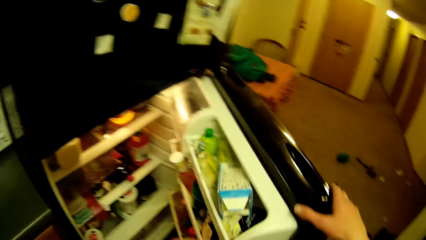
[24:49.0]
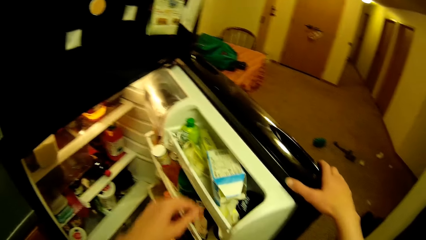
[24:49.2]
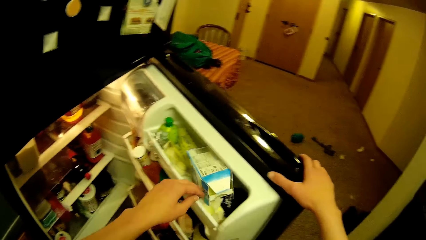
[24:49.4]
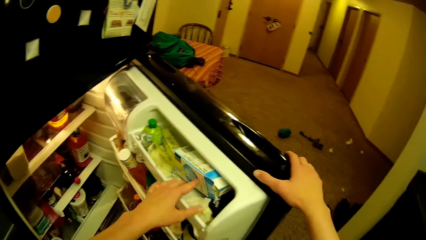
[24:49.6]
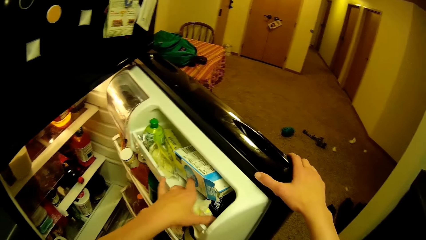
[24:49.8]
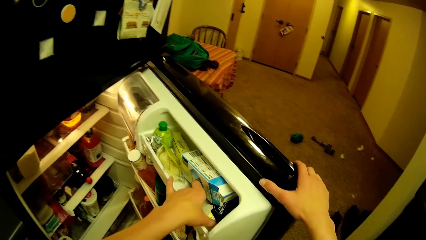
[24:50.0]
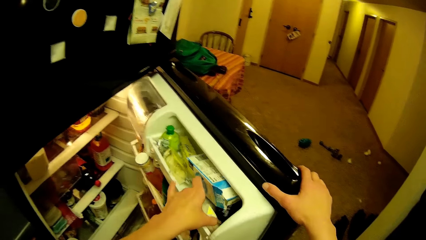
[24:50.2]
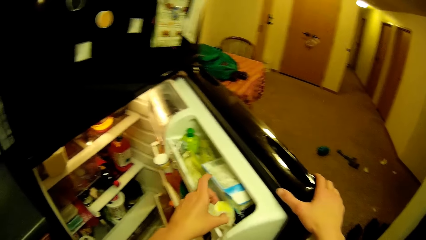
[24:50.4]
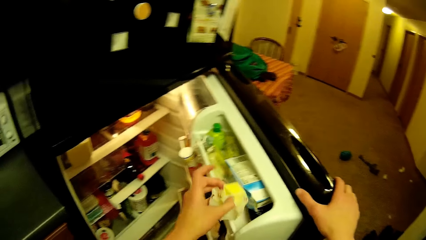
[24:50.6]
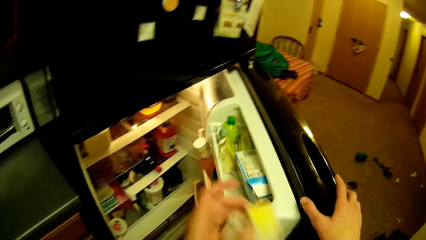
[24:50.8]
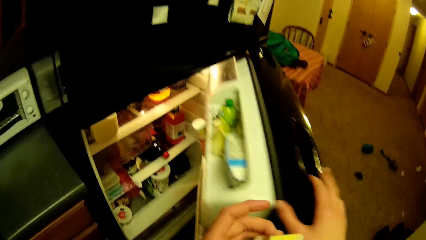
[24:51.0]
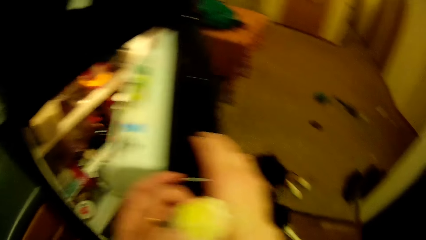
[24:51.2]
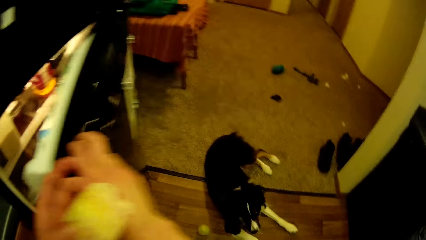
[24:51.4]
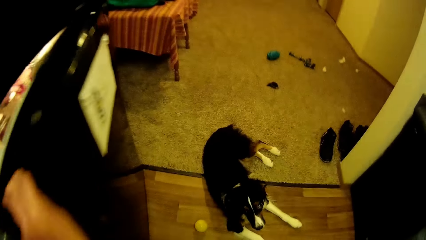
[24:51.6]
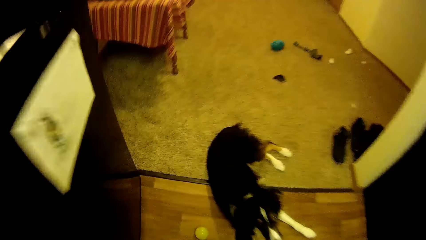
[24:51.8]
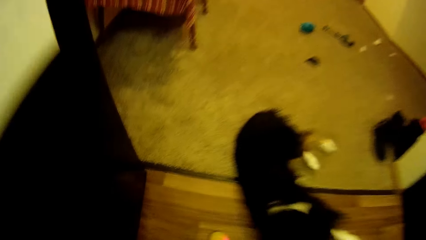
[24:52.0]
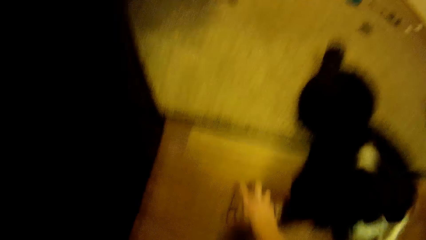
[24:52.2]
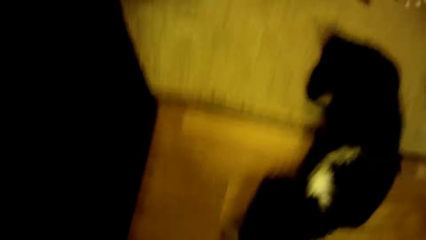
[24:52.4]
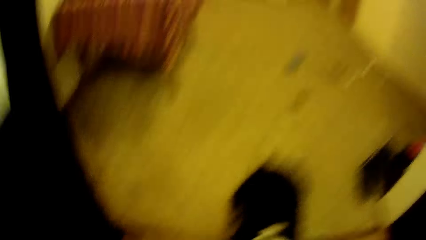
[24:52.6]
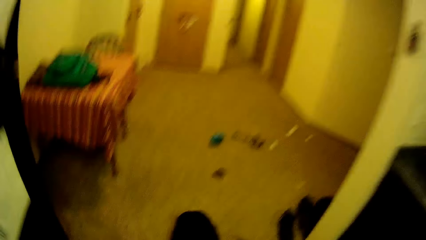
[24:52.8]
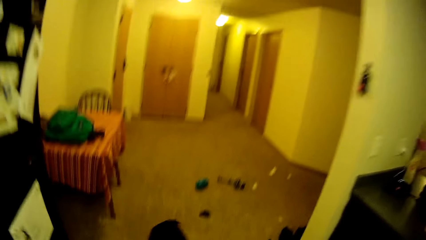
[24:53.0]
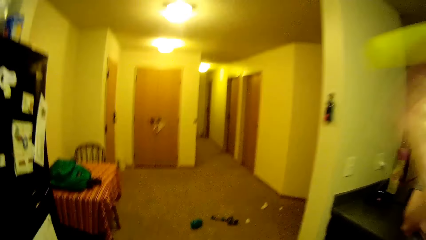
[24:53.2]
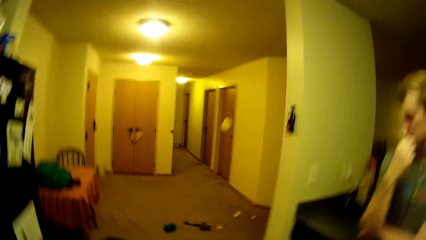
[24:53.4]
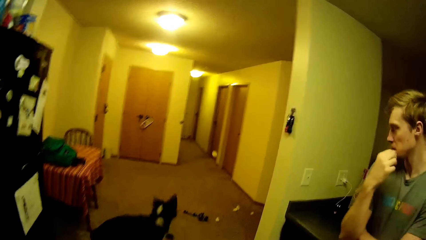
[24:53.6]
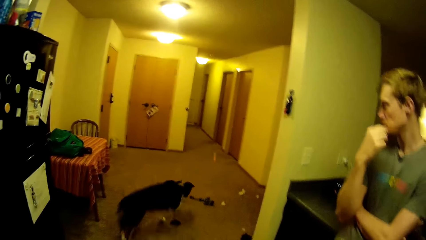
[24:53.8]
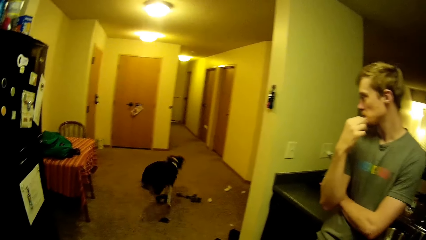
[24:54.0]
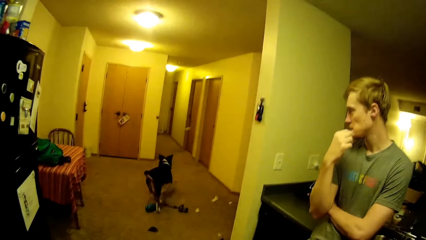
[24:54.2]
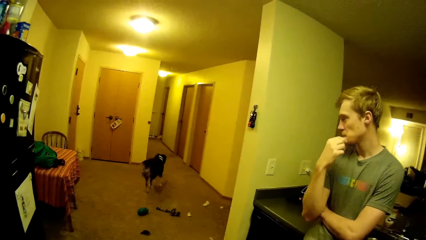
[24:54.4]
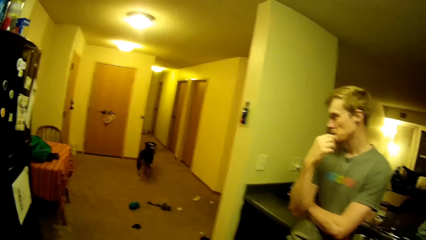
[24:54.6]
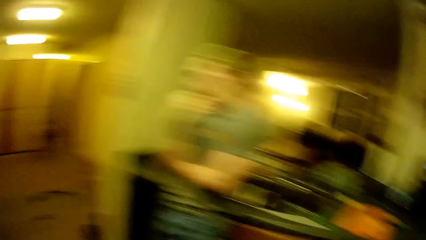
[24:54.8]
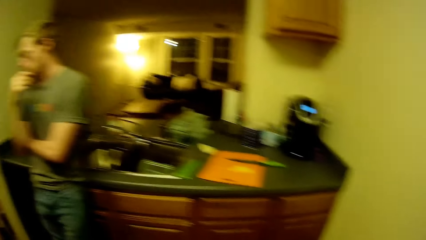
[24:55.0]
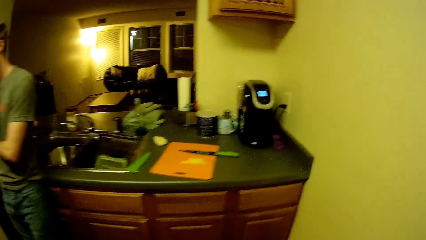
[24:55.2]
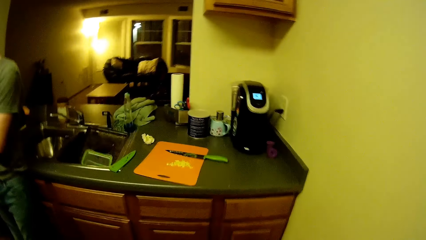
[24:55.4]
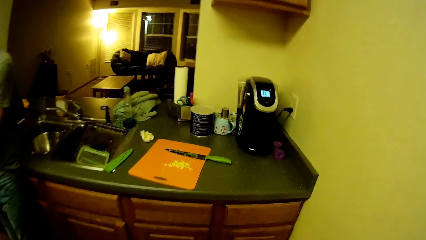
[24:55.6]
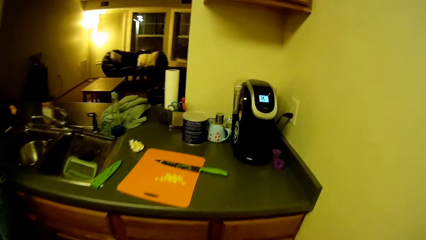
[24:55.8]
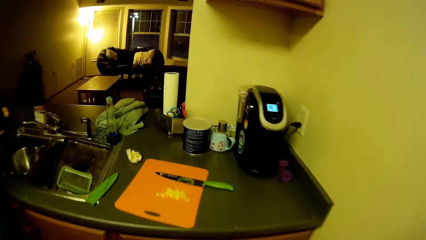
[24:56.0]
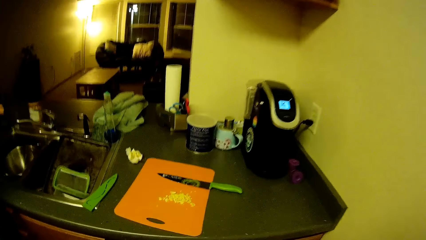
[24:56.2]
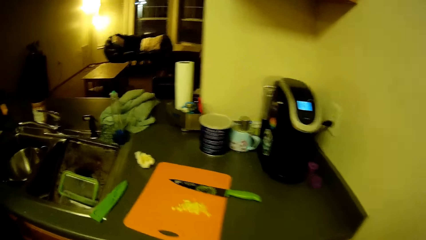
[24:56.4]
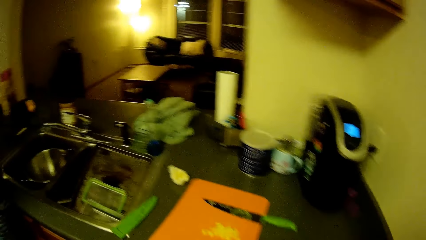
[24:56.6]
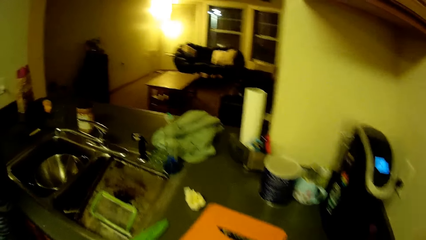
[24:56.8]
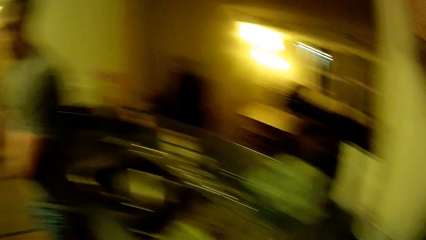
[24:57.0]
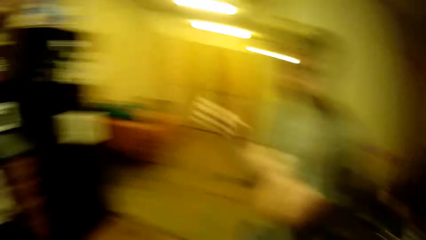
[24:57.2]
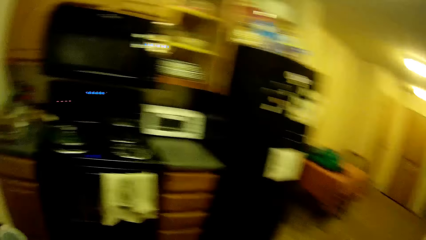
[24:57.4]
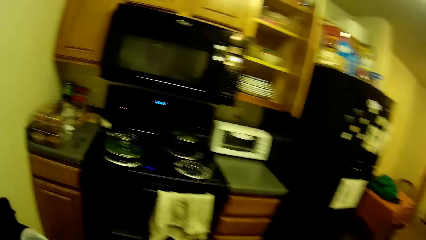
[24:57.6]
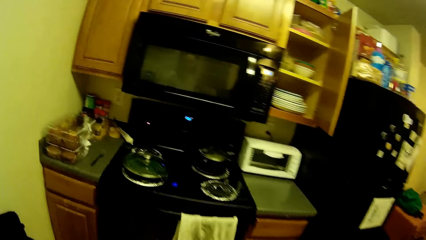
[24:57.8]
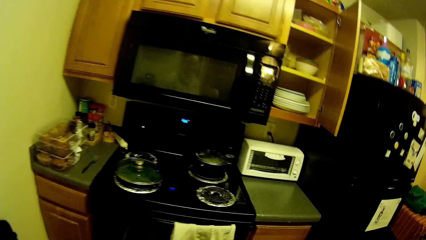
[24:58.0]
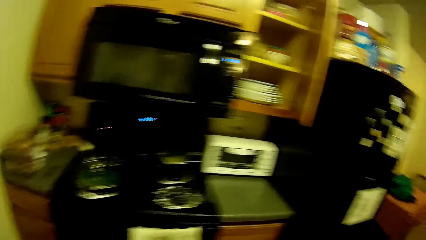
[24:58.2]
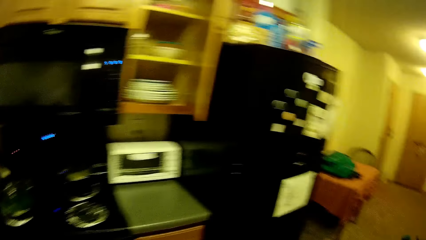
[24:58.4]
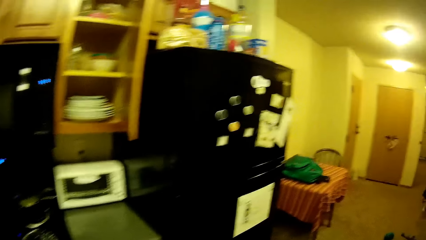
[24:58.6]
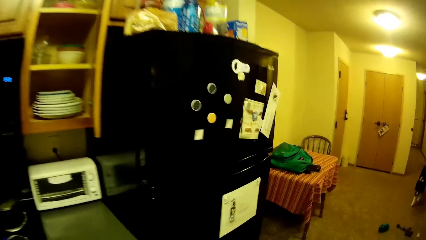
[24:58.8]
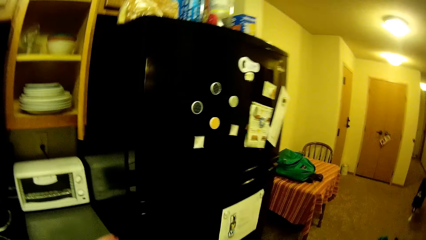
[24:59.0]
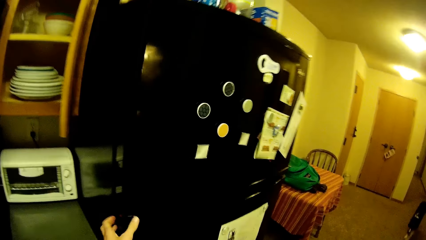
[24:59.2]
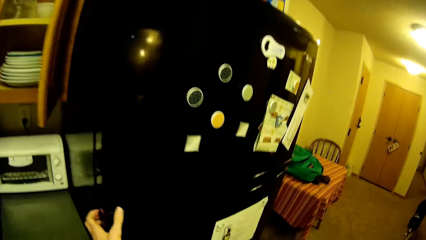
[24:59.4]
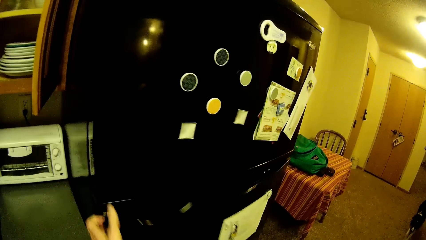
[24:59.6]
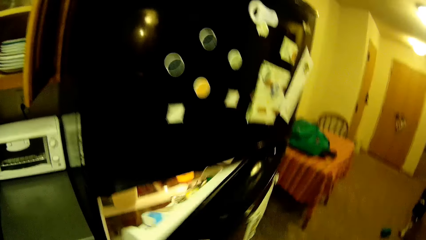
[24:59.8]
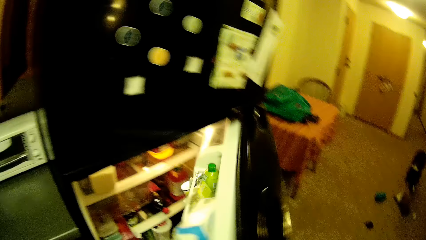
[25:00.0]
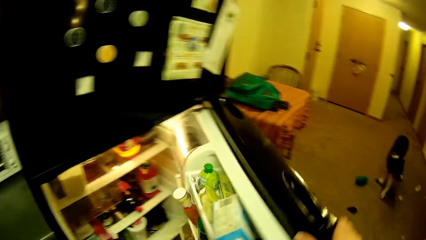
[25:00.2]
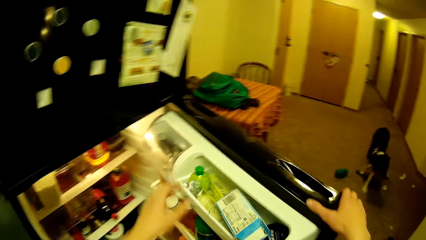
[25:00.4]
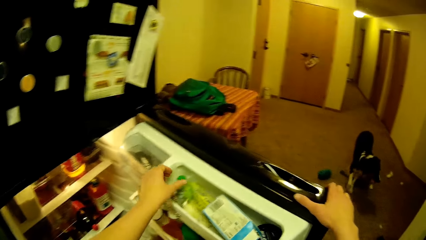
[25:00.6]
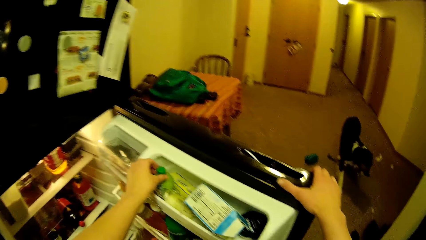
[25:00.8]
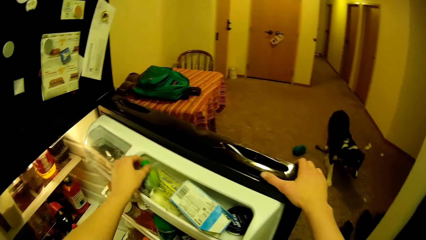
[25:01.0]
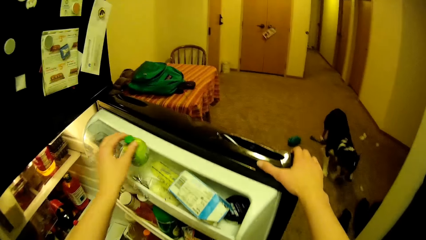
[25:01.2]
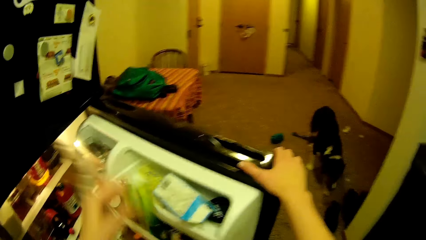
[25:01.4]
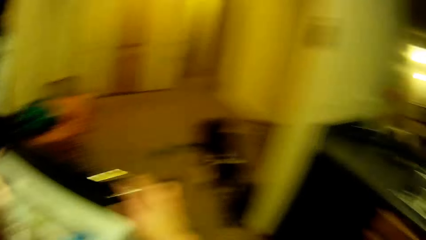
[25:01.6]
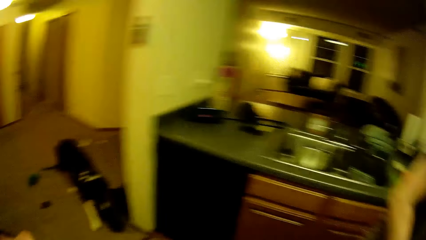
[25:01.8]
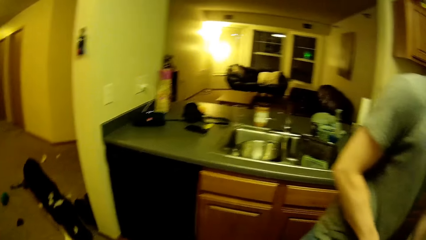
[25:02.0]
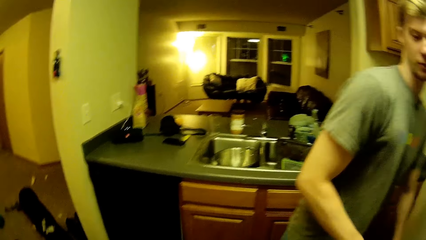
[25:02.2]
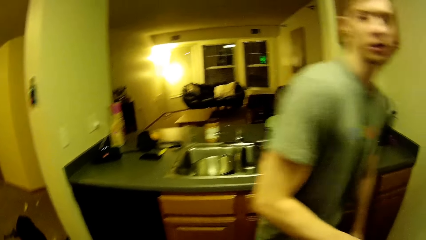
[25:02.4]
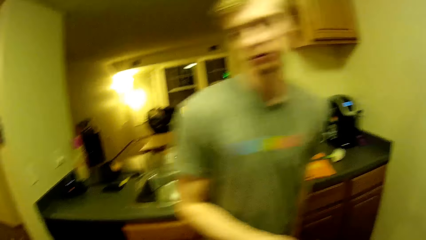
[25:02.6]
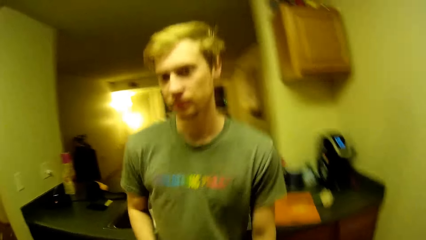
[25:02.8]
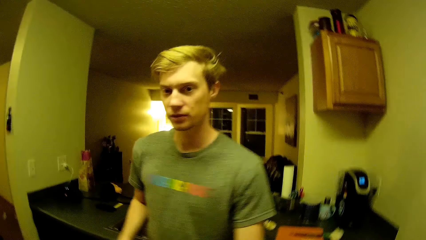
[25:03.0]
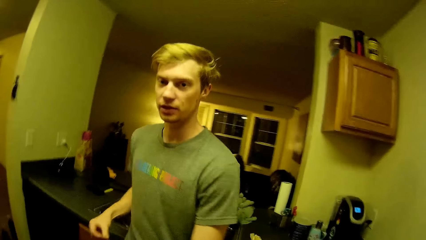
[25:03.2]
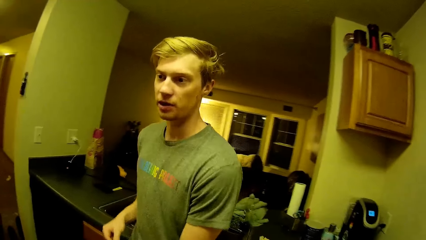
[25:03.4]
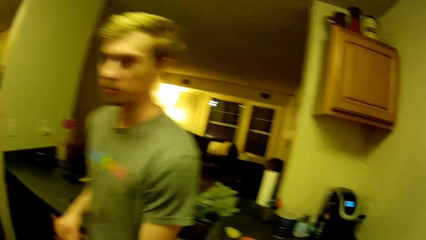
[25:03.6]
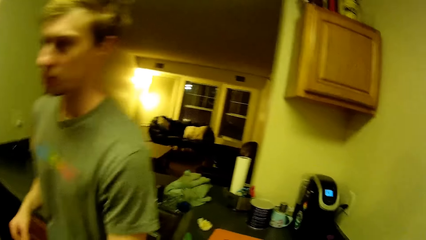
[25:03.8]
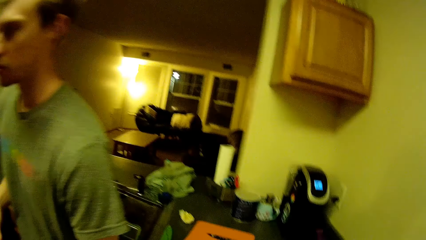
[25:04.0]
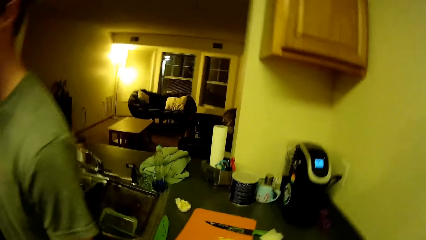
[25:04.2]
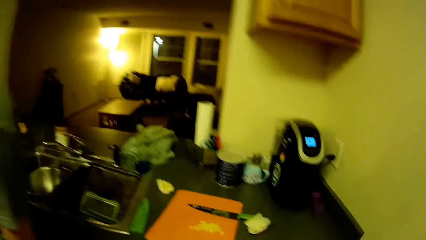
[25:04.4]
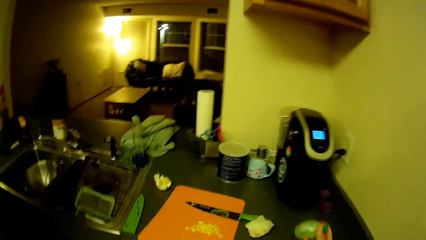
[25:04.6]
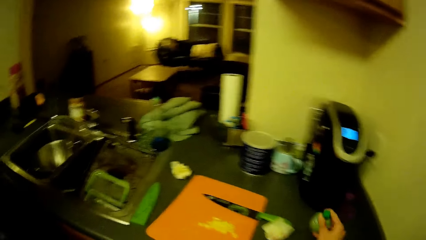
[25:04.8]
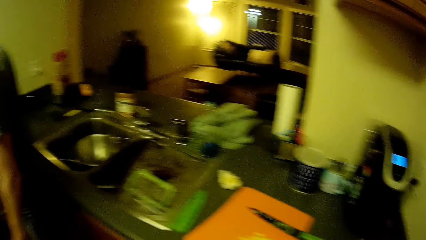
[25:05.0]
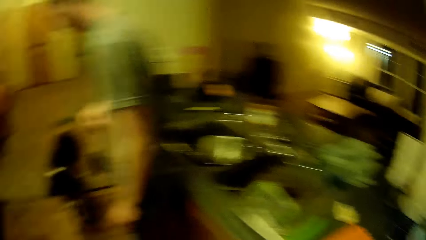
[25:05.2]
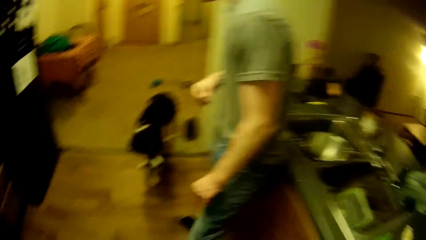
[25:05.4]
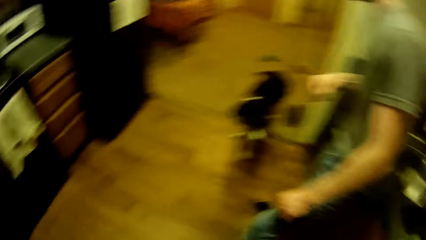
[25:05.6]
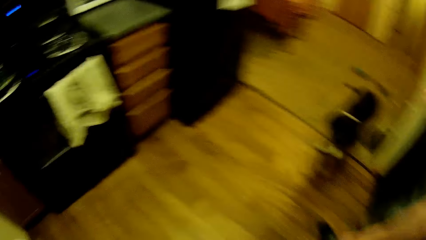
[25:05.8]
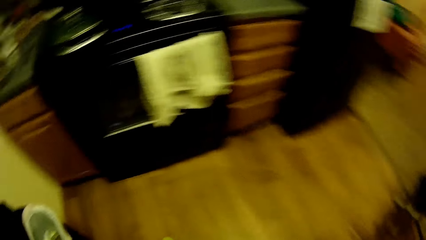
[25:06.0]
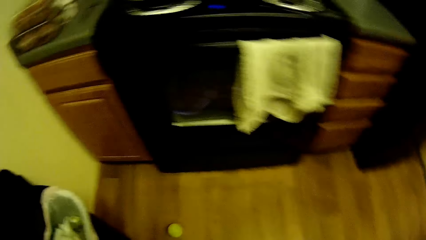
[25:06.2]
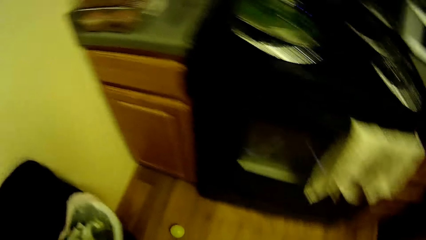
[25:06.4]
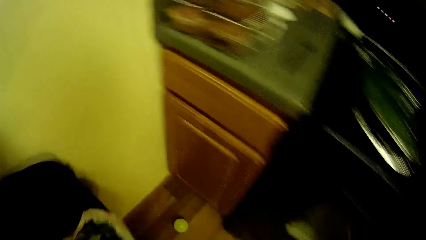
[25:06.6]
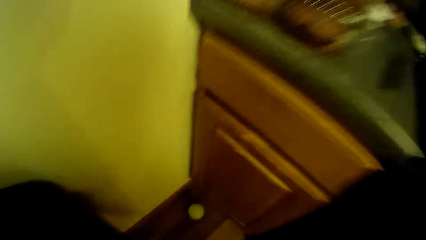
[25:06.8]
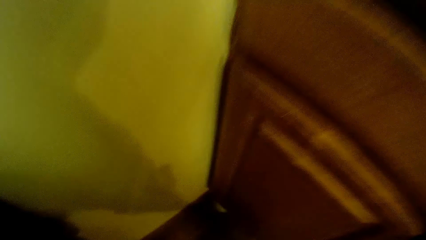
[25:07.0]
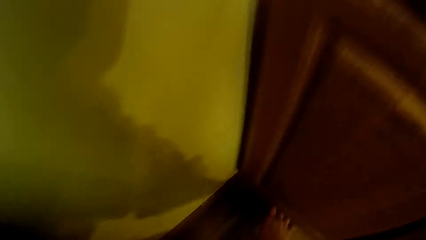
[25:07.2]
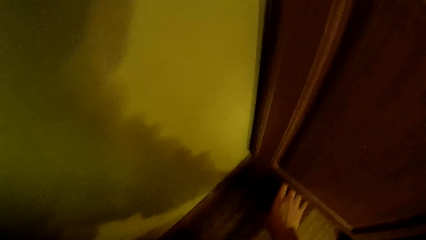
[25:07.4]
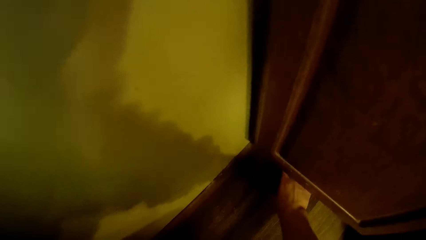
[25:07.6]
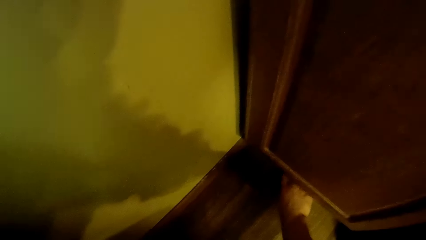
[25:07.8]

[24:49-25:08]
The camera wearer moves a pack in the fridge with her left hand. She takes out a cheese from the fridge with her left hand. She closes the fridge with her right hand. She picks up a tennis ball from the floor with her right hand. She feeds something to the dogs. She throws the tennis ball. The dog runs after the tennis ball. The camera wearer walks around. She opens the fridge with her left hand. She takes a bottle of oil from the fridge with her left hand. The dog walks back. The camera wearer closes the fridge with her right hand. She drops the bottle on the kitchen countertop. She walks around. She picks up the tennis ball from the floor with her right hand.
